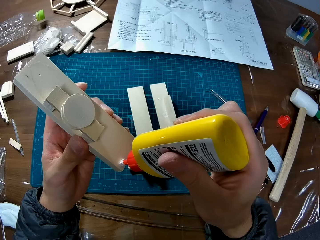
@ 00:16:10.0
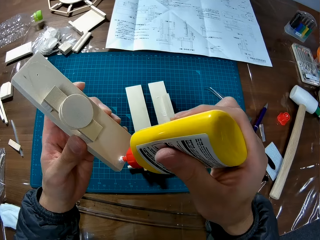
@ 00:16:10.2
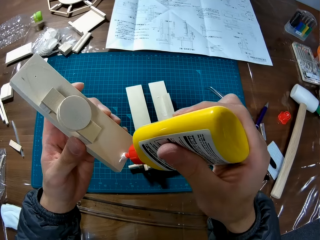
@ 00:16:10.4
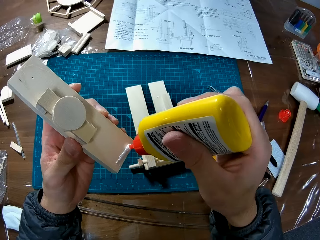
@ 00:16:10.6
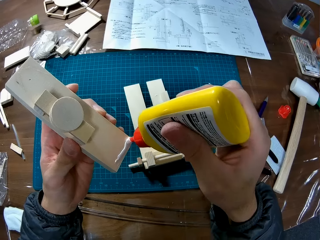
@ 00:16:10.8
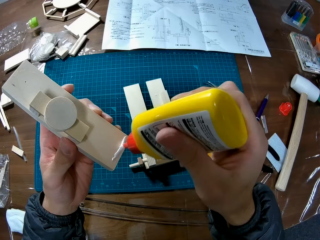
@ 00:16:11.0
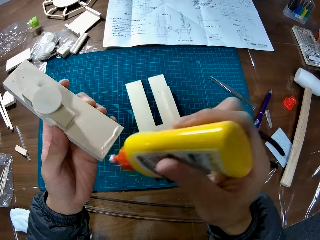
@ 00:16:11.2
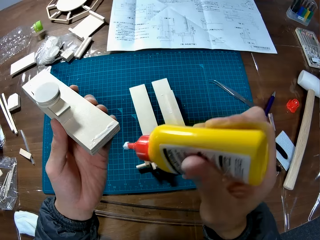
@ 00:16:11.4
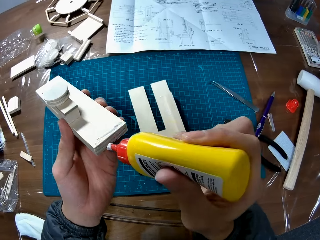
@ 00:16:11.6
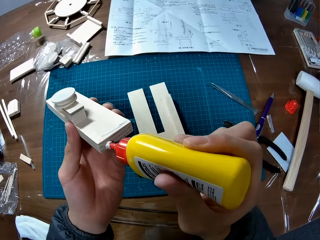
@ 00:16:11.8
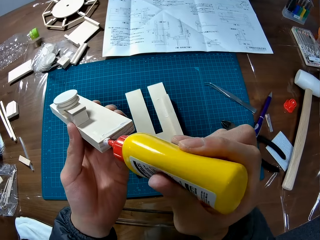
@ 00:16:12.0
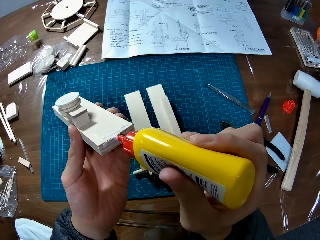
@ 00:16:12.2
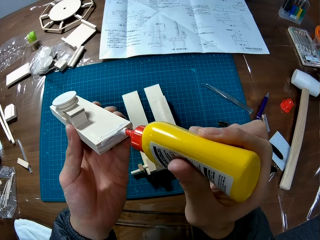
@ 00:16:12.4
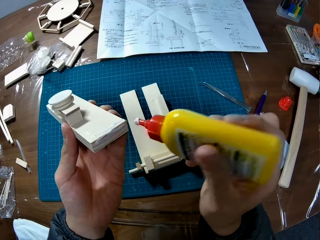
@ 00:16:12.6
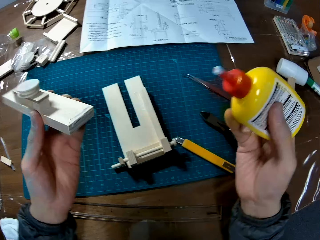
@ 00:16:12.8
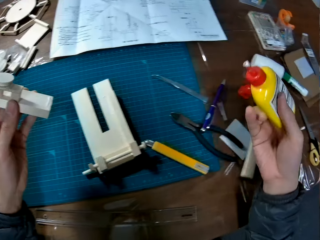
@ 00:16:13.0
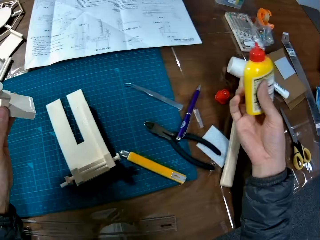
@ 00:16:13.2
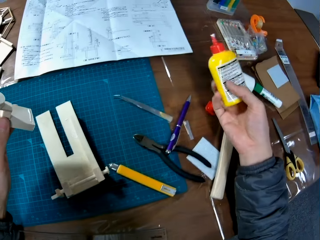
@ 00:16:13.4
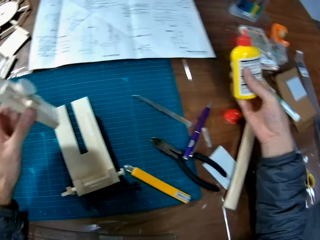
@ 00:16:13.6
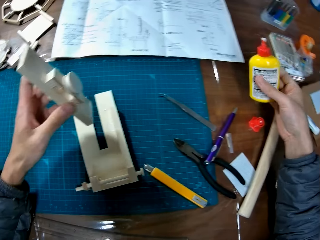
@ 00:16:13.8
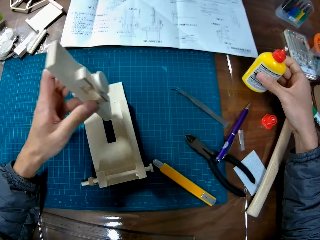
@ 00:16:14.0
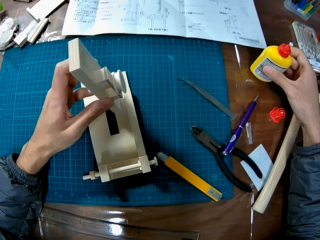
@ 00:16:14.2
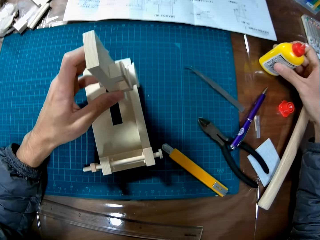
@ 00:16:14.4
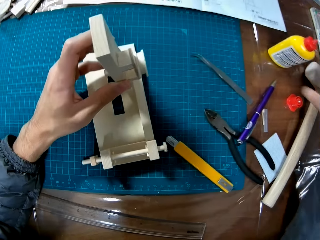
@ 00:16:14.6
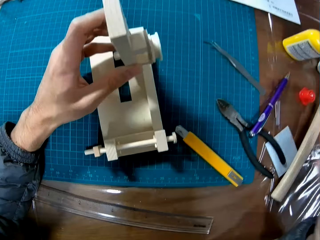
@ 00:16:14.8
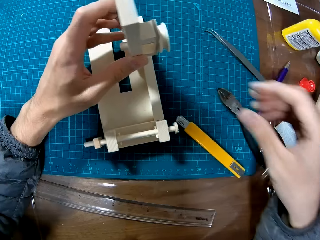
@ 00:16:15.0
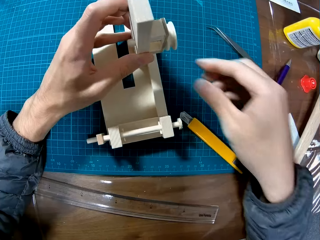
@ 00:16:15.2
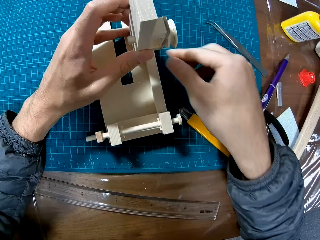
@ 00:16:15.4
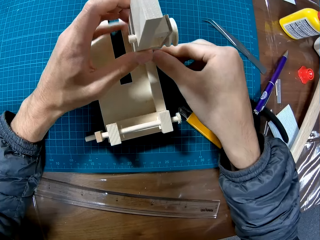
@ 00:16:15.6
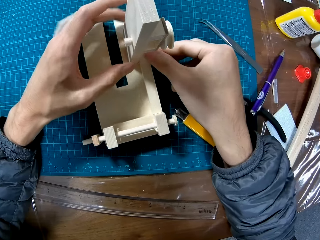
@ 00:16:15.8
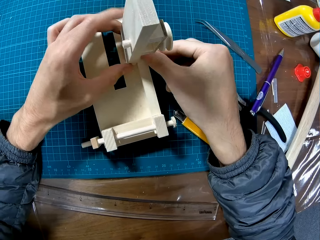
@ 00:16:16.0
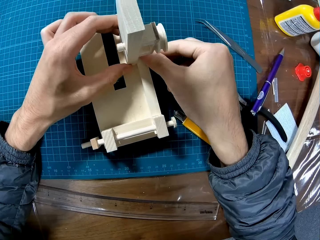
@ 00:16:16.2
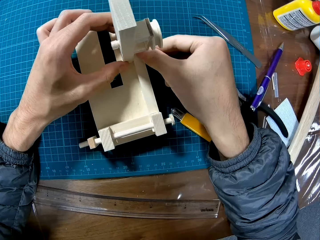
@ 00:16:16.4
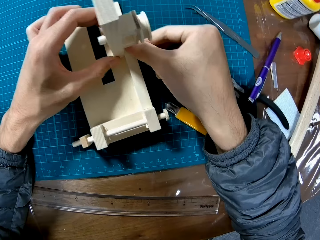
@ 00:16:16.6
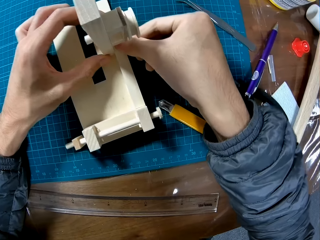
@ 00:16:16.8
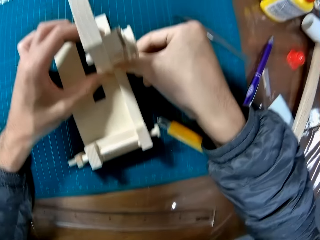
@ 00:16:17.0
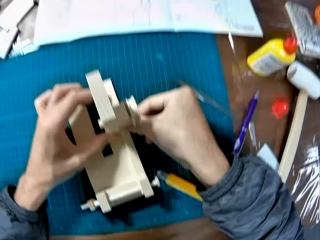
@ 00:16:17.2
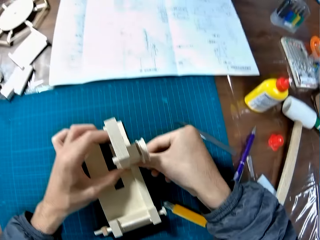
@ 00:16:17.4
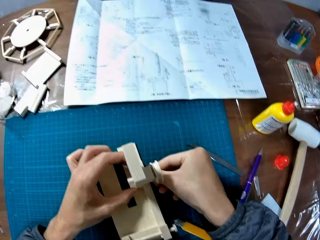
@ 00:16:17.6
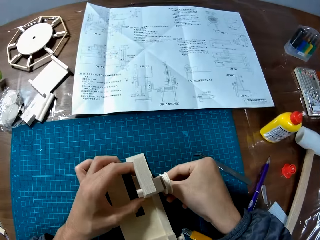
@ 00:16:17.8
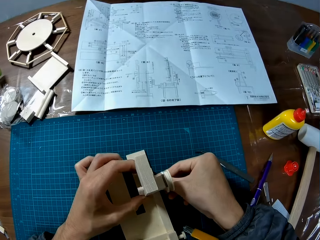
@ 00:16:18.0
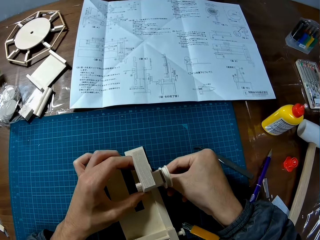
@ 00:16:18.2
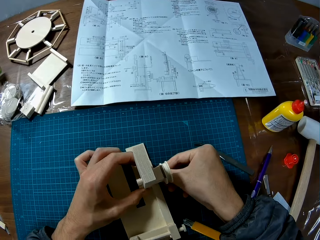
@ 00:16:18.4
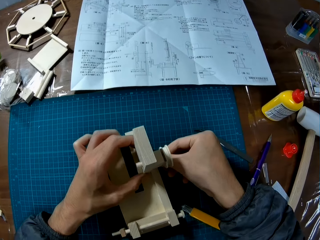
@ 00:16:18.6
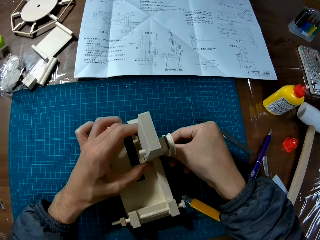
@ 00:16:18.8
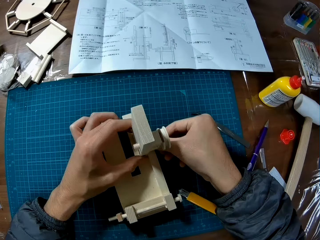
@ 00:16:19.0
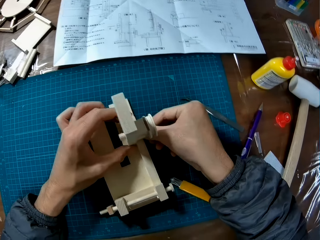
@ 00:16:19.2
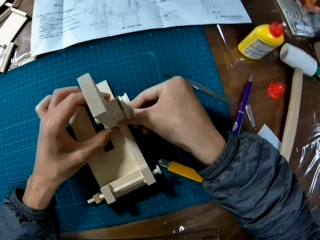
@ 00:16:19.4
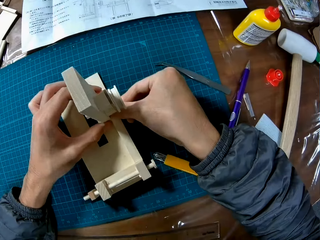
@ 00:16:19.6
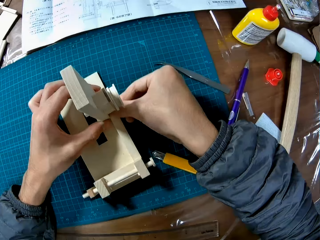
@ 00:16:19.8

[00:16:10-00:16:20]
The camera wearer applies the glue on the wooden model. He puts the glue container in his right hand on the table. He fixes the wooden model in his hand on another wooden model on the cutting mat on the table.

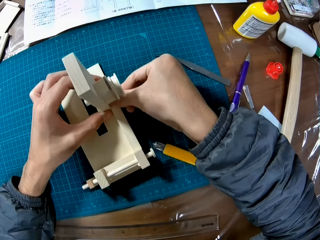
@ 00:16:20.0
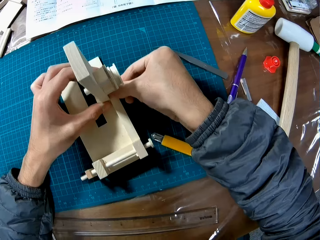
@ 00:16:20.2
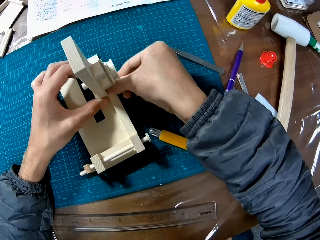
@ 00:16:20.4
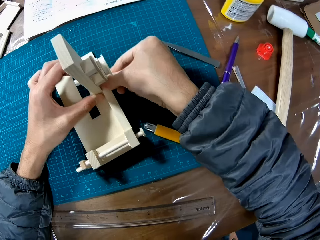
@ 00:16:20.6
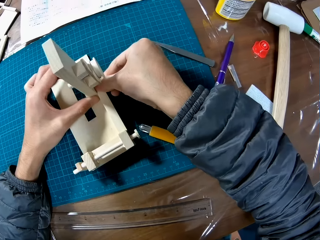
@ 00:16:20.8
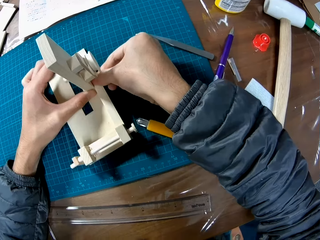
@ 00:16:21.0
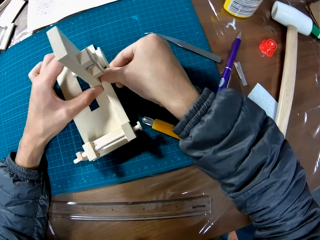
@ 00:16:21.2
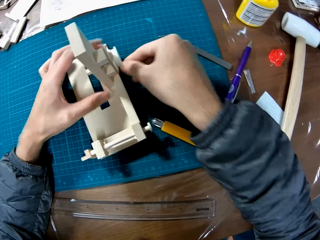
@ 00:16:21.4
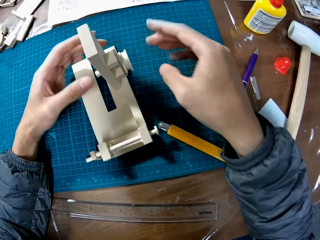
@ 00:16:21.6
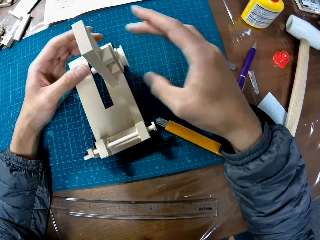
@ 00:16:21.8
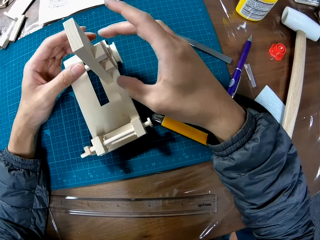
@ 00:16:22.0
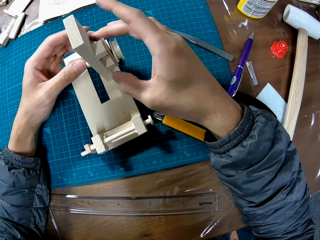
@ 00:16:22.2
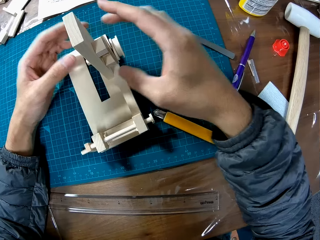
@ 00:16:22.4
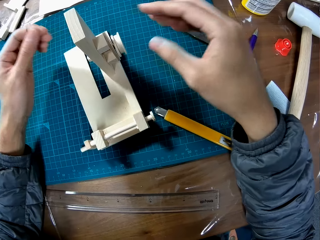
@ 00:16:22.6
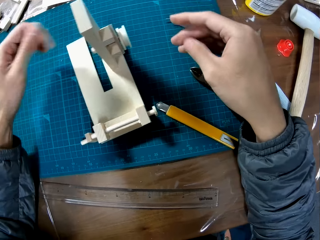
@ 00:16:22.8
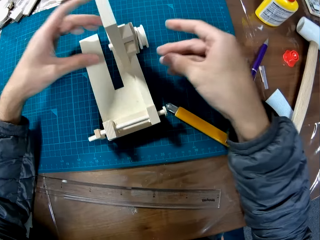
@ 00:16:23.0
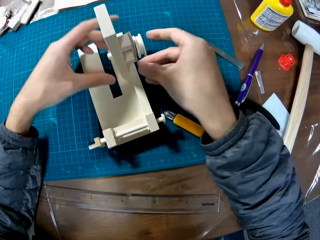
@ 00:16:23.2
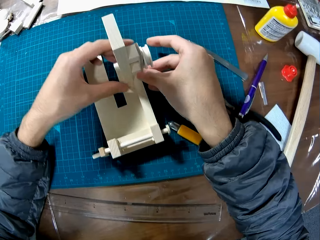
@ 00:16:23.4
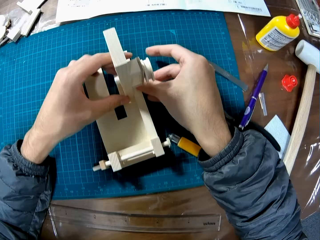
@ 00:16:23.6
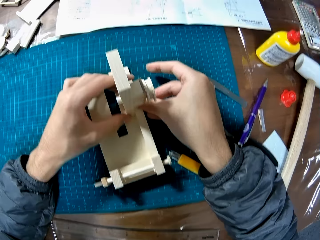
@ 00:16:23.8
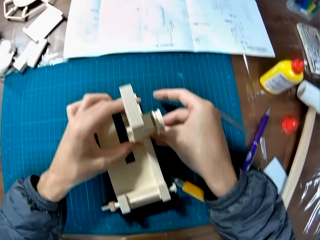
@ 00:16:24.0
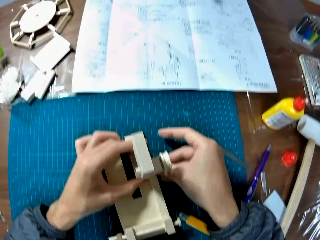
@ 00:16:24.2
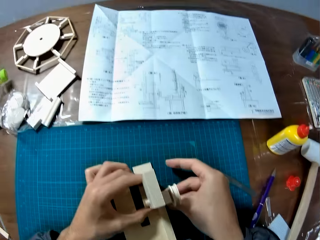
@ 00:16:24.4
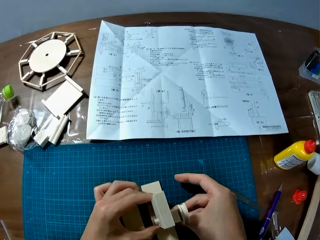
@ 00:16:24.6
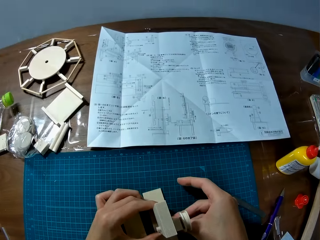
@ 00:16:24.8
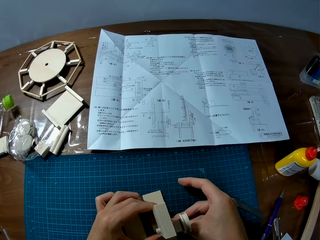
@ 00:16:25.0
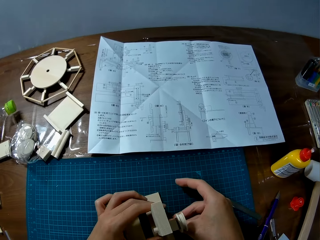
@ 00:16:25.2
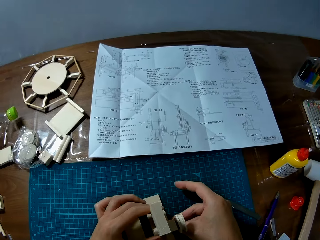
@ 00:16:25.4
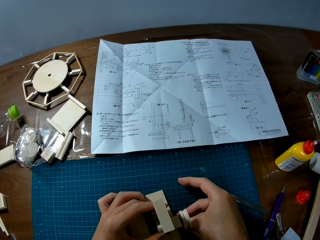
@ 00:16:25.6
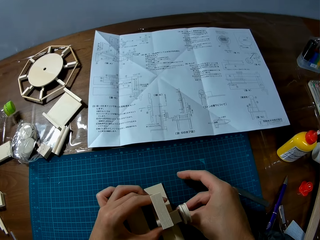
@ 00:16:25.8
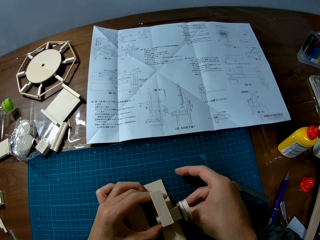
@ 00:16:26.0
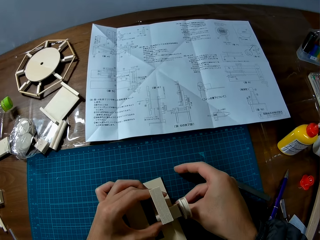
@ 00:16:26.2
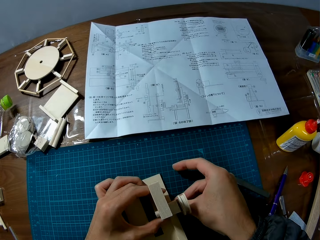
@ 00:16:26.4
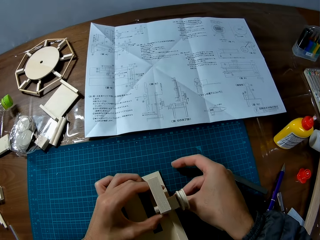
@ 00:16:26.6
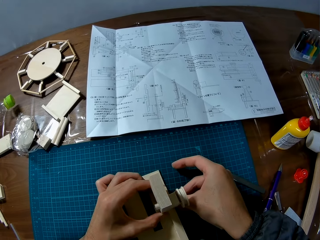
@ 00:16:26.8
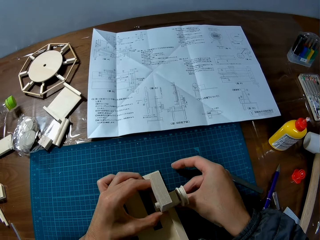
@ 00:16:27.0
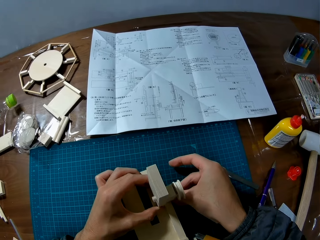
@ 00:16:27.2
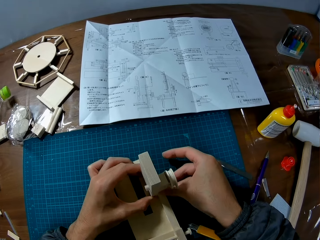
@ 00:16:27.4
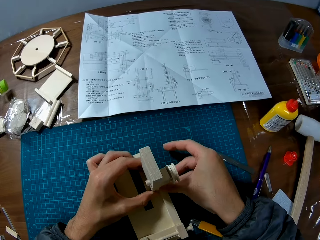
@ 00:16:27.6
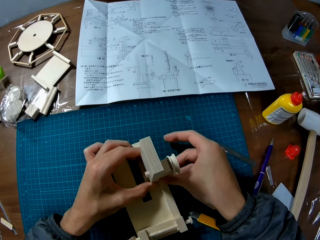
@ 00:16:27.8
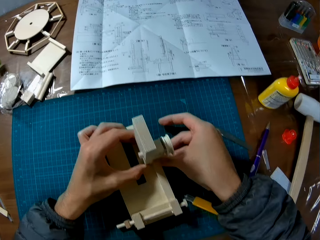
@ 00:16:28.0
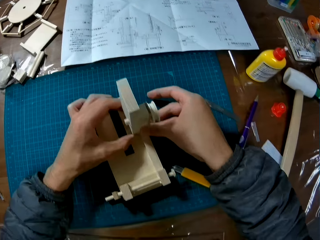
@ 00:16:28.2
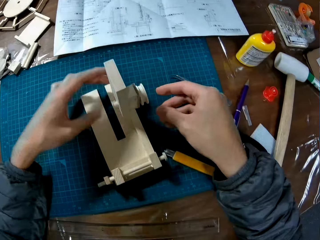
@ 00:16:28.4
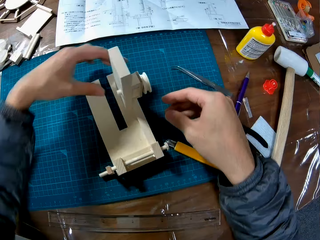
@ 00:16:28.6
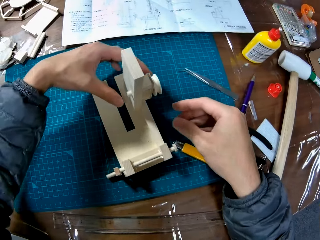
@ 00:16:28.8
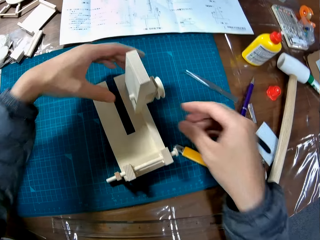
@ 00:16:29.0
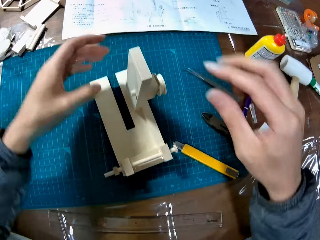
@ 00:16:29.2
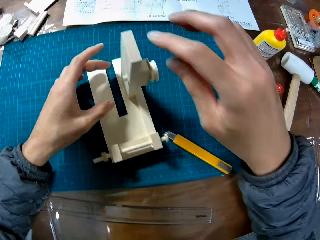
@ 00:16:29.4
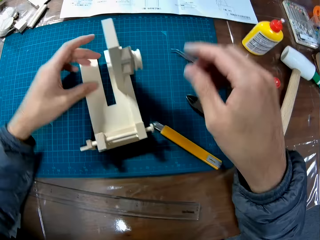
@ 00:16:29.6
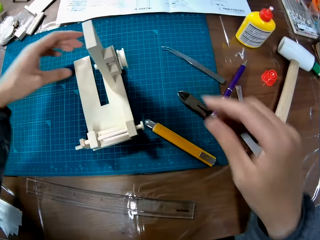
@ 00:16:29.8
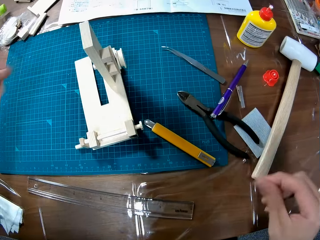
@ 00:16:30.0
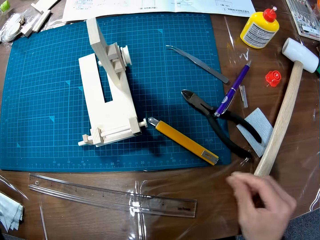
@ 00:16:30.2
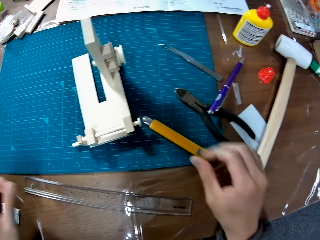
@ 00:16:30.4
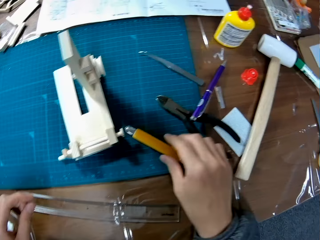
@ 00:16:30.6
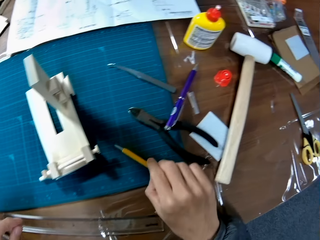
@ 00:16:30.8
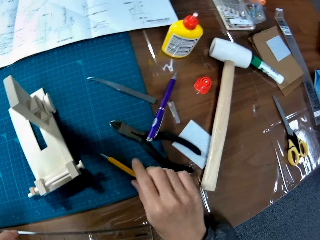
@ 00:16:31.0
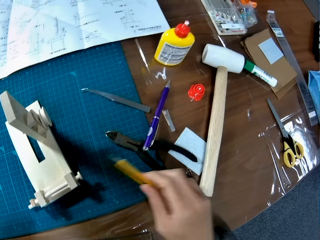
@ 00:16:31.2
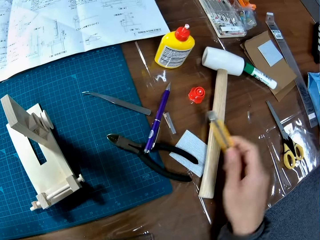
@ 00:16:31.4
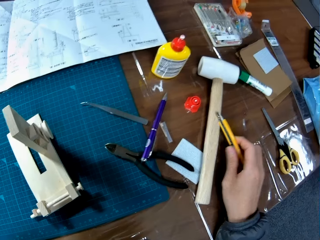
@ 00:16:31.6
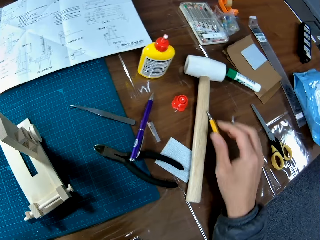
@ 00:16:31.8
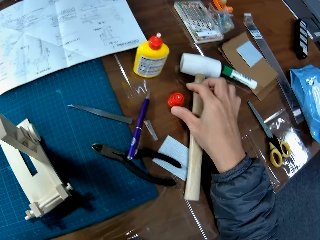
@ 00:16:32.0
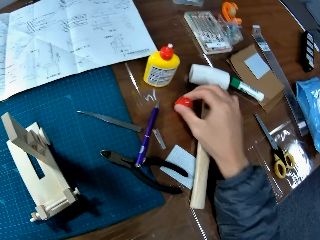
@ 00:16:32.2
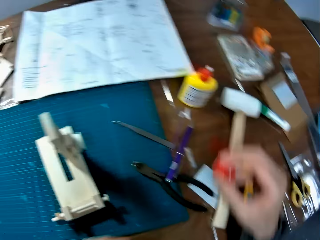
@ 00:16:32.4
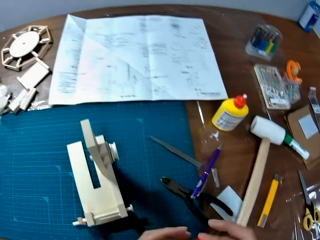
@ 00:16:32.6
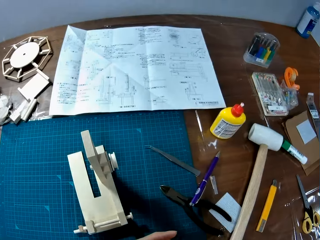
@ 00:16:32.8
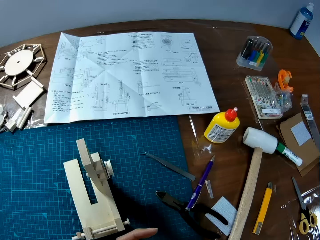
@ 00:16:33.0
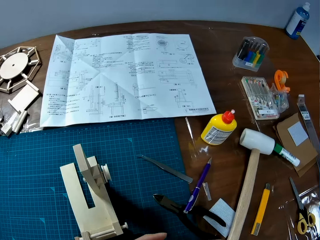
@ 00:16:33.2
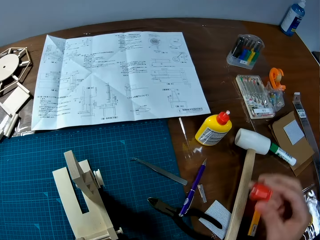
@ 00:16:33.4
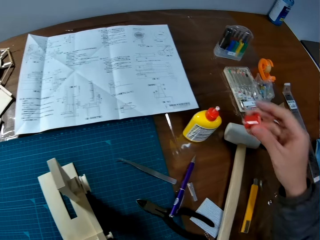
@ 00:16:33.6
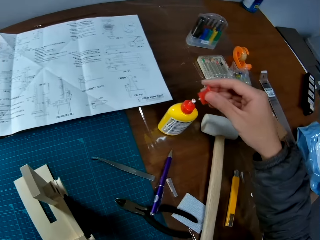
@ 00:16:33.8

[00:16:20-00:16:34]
The camera wearer releases the wooden craft part. He fixes the wooden craft parts. He releases the wooden craft part. He picks up a retractable knife on the cutting mat on the table with his right hand. He puts the retractable knife on the table. He picks up the glue container cover on the table with his right hand.
